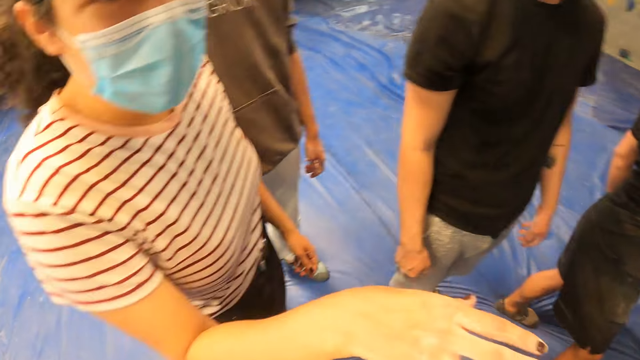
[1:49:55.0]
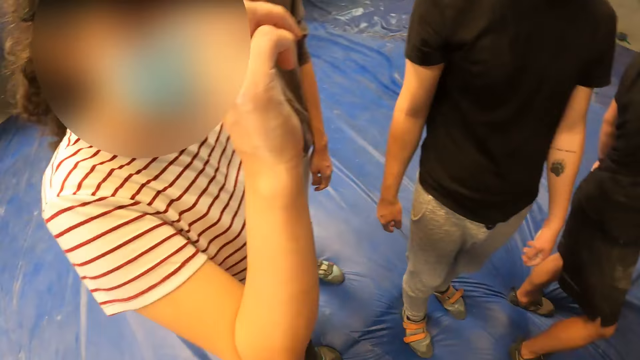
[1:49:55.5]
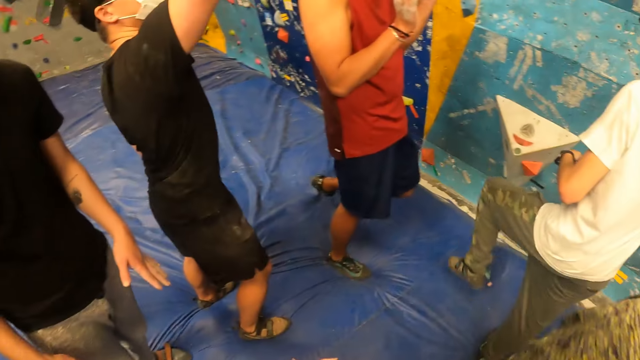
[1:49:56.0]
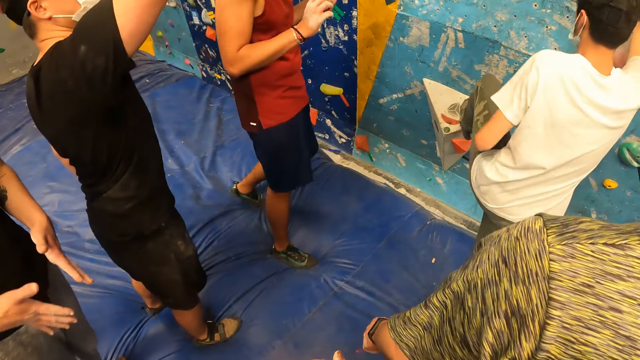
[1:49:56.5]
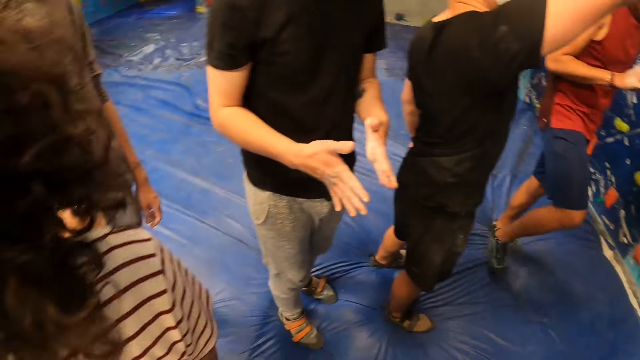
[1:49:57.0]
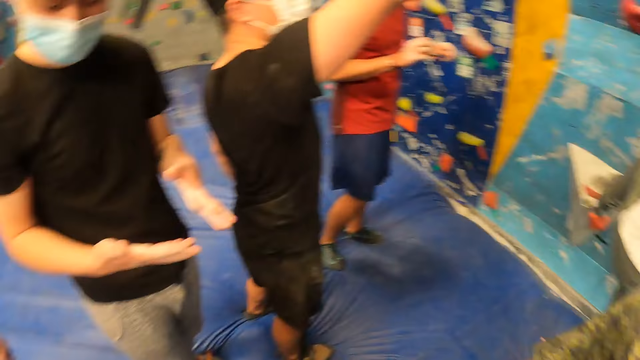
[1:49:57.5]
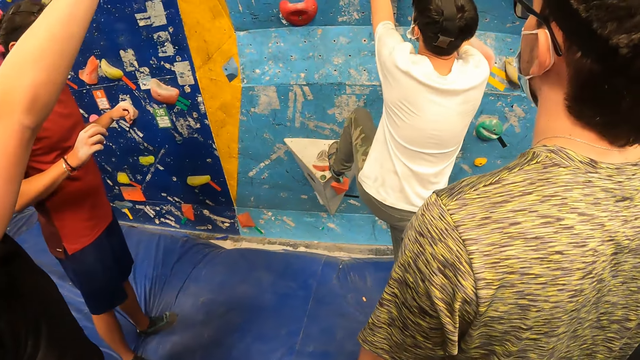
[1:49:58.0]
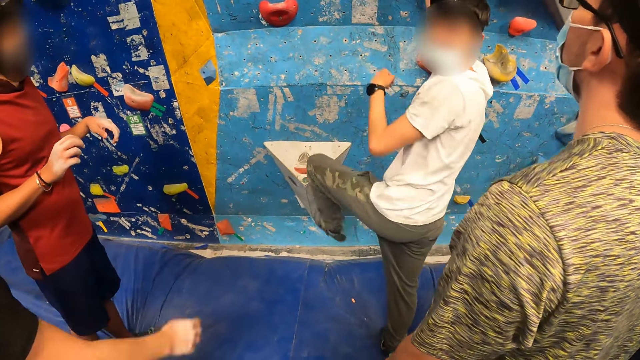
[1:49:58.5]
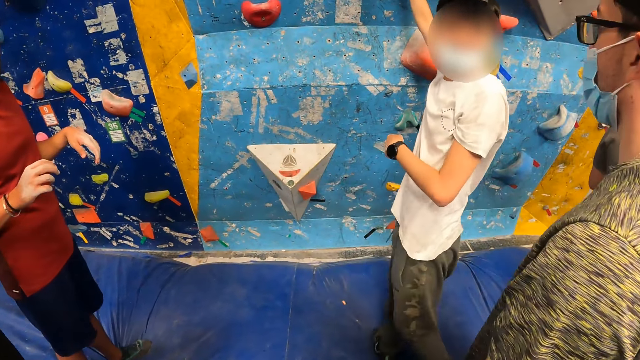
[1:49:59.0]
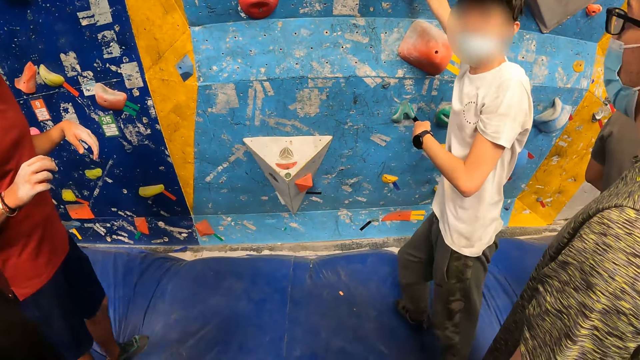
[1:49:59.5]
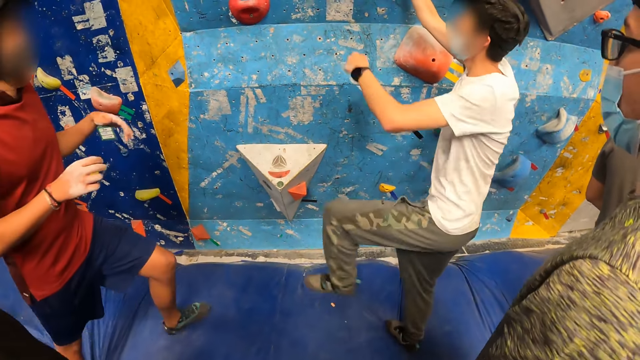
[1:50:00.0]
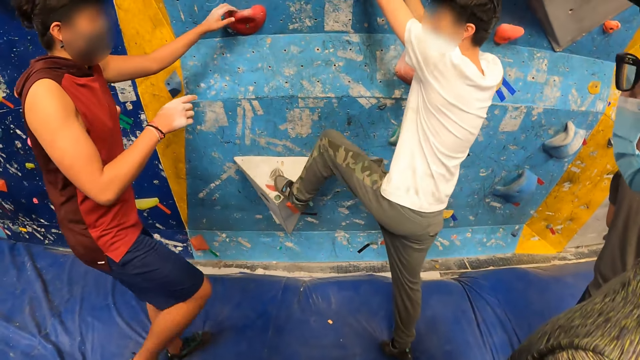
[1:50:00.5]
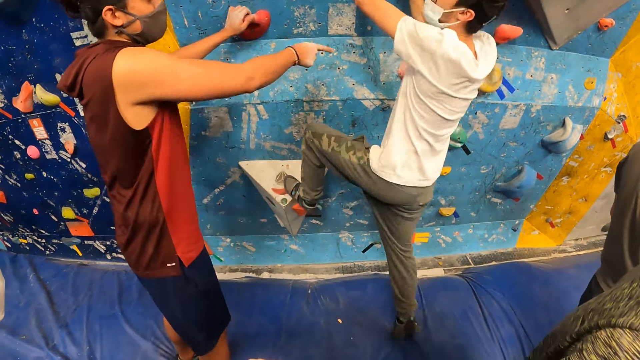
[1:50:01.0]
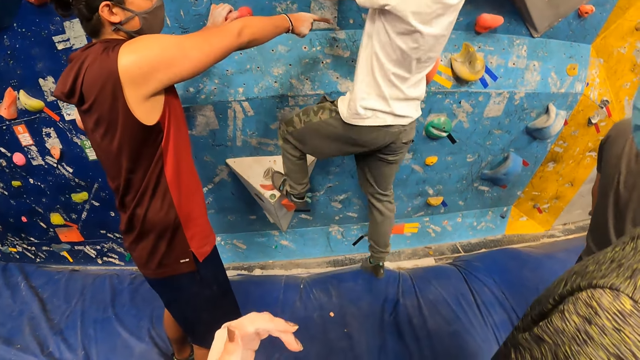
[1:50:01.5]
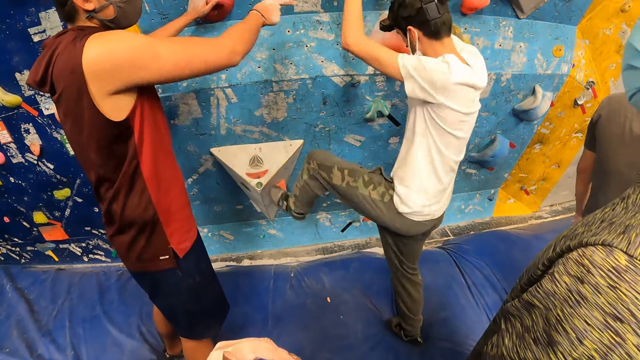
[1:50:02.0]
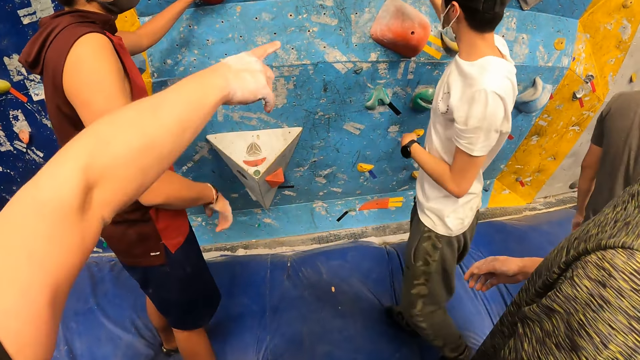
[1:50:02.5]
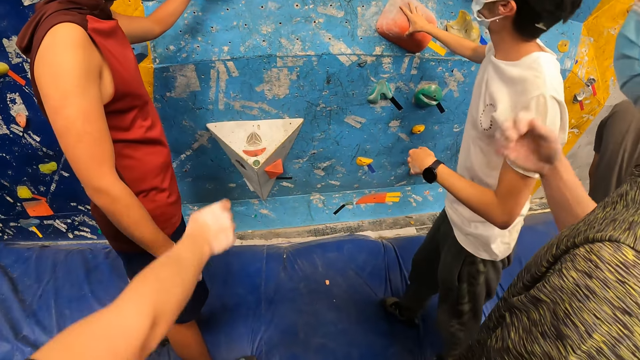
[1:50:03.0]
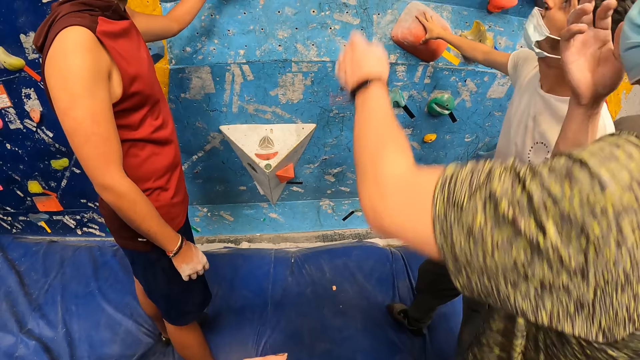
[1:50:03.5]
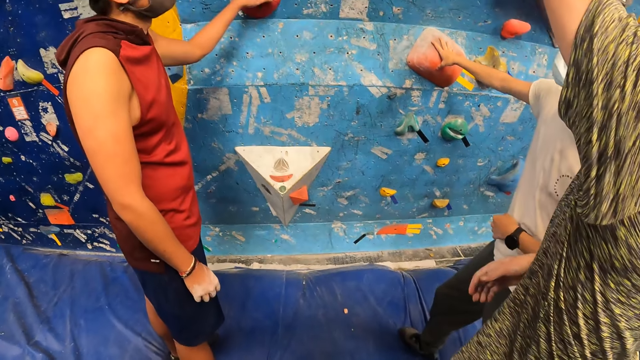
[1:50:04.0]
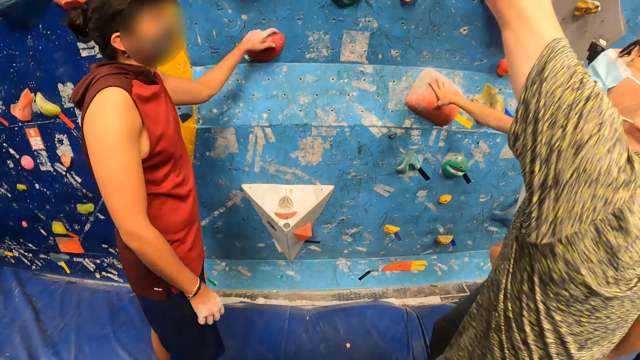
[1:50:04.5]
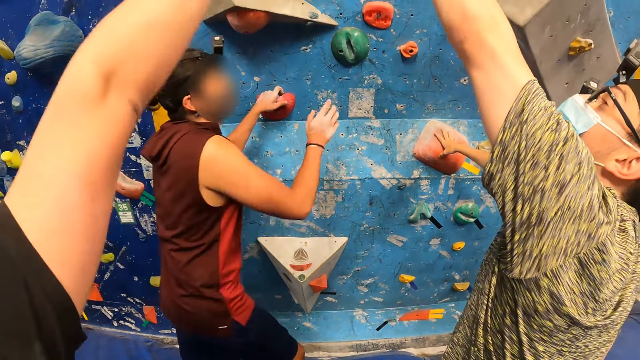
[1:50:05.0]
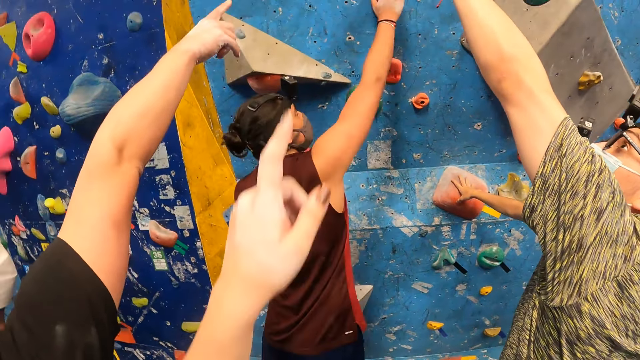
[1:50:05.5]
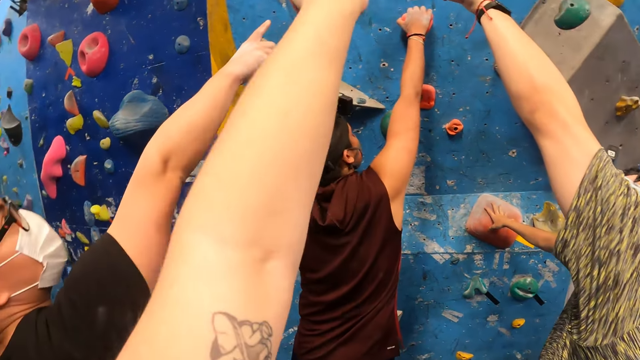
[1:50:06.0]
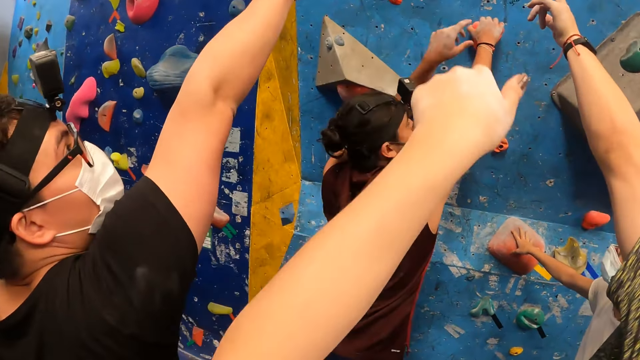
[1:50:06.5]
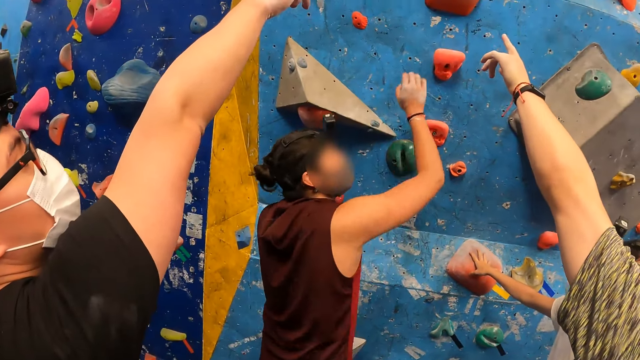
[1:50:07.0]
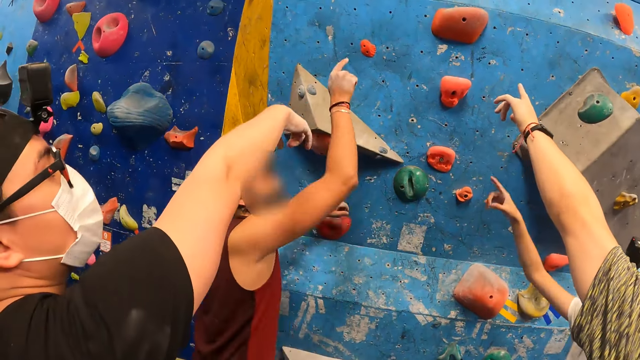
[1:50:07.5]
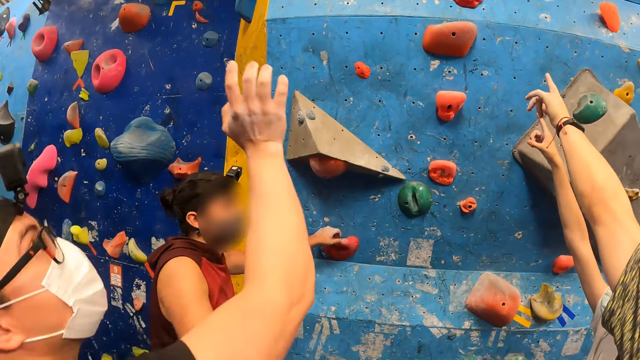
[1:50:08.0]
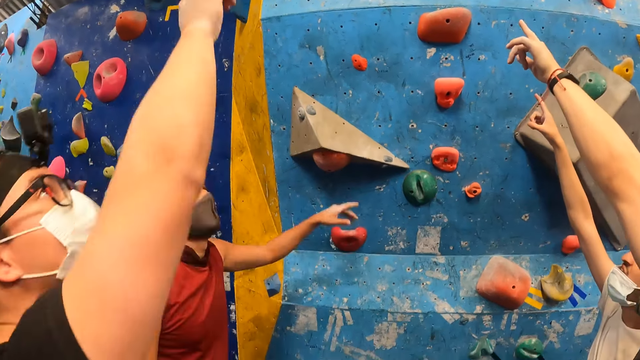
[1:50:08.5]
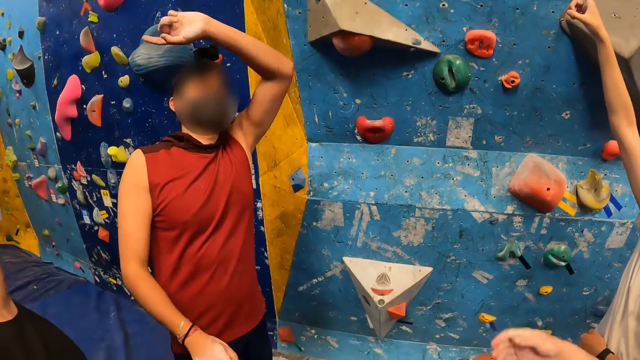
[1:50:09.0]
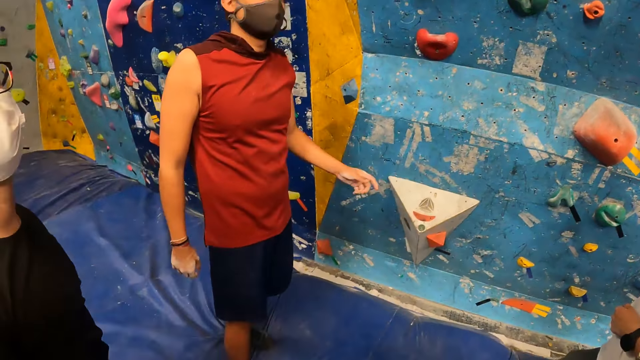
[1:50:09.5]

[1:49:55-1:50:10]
The camera wearer points ahead. He raises his left arm and puts his arm down.

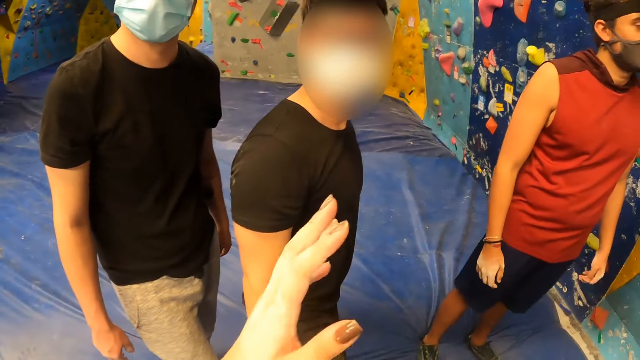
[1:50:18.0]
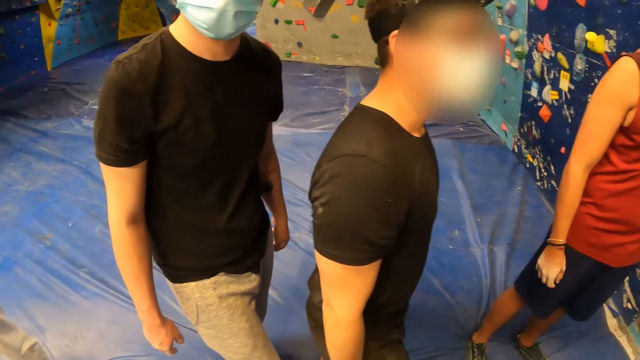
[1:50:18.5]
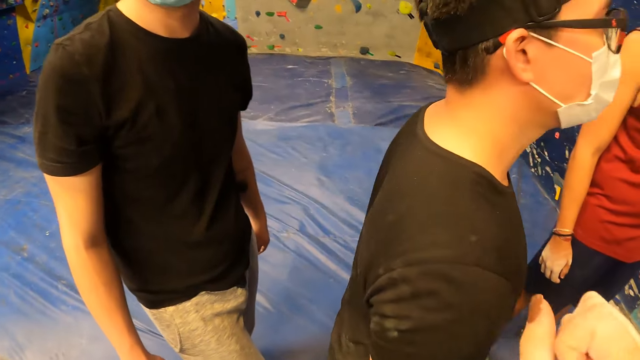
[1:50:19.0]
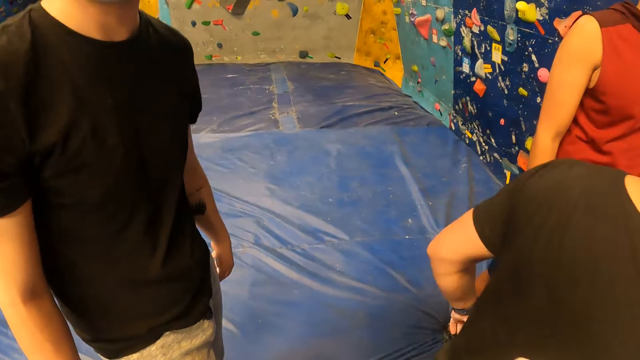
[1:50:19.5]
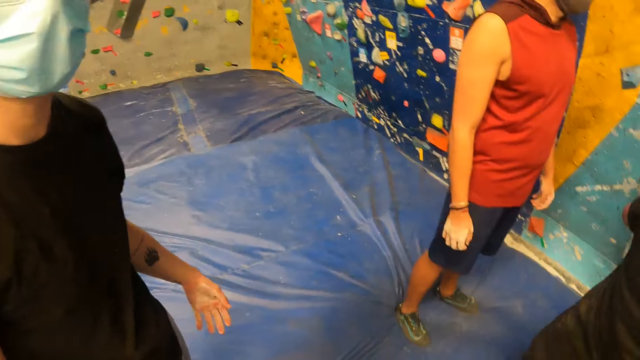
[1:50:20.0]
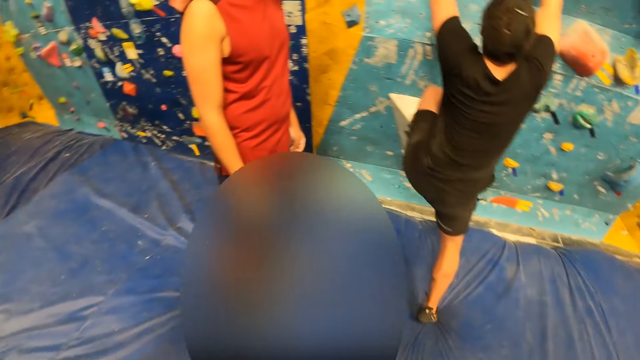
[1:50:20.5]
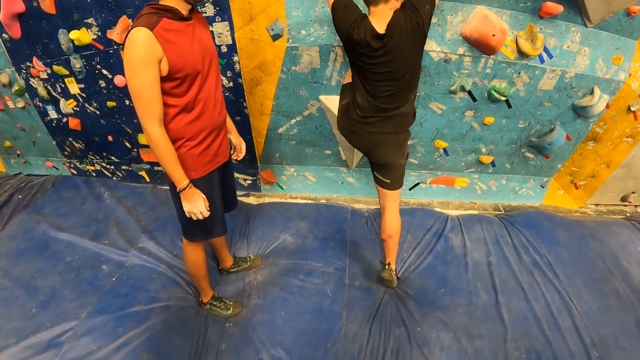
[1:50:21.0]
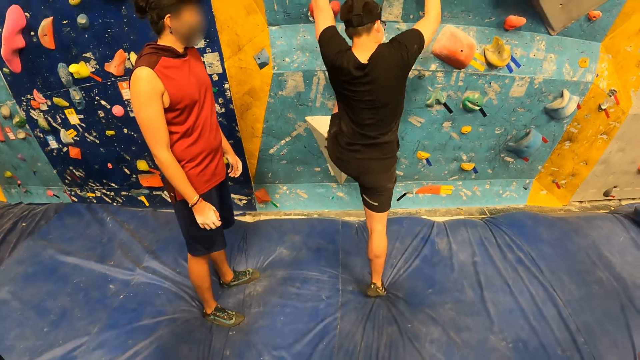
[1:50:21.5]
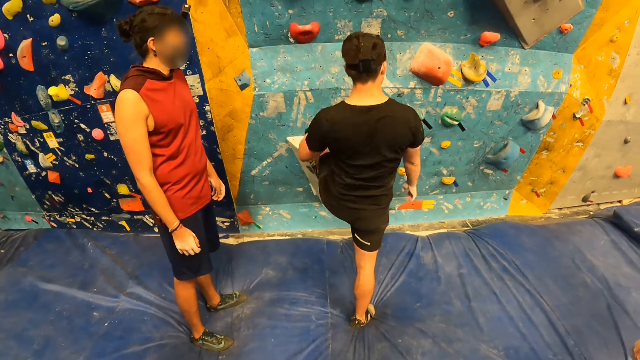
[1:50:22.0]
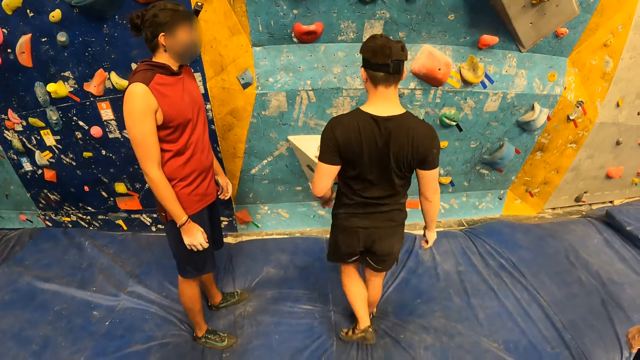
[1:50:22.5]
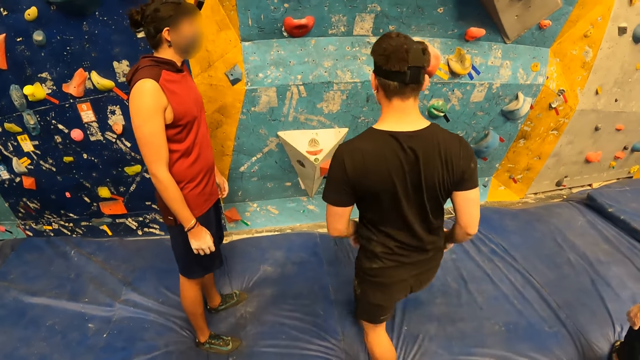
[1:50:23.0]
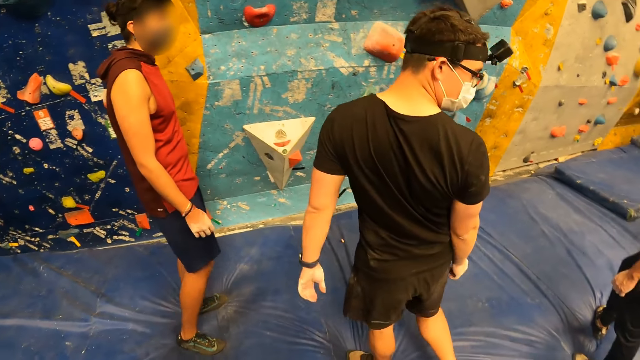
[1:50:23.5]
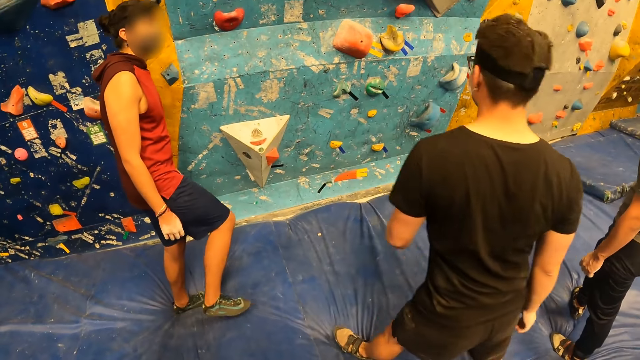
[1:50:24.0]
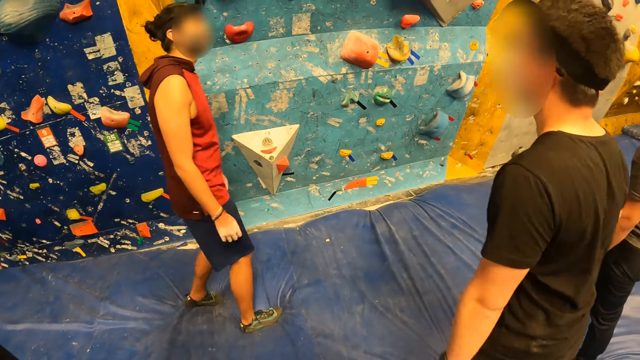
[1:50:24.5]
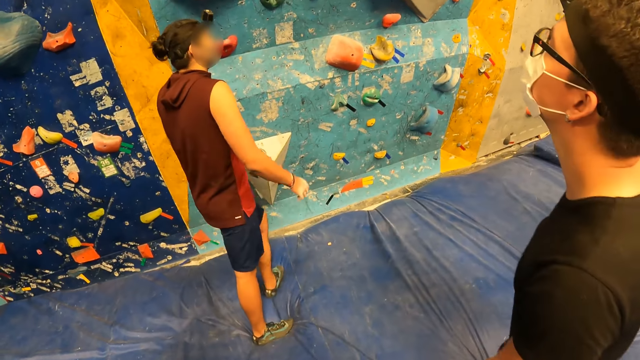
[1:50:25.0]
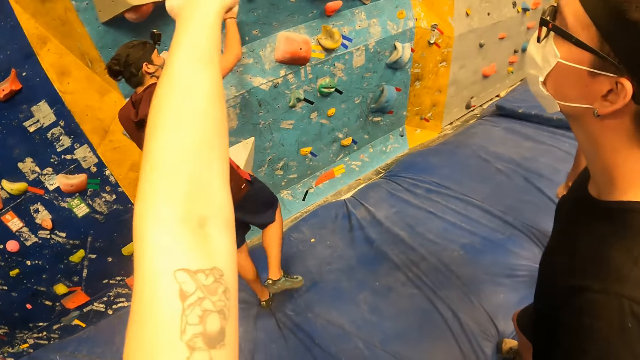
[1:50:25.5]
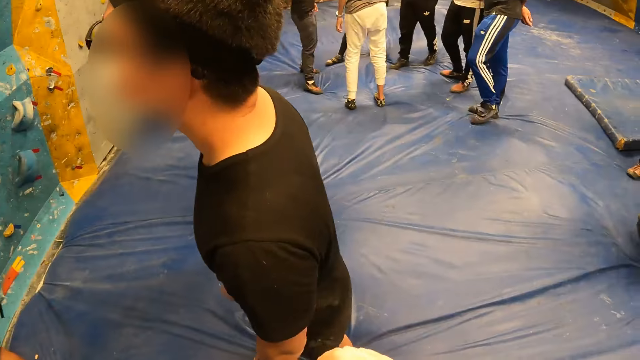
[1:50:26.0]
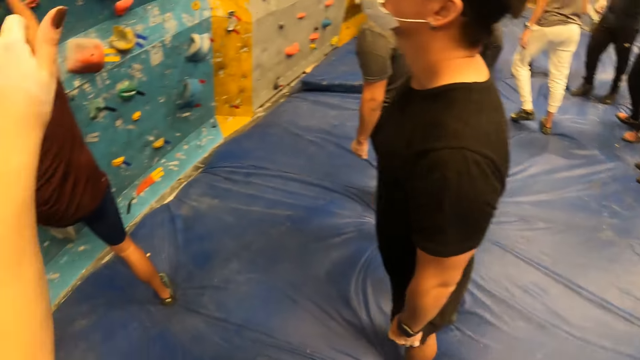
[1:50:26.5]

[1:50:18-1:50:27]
The camera wearer raises the left hand. They raise the left hand again.
